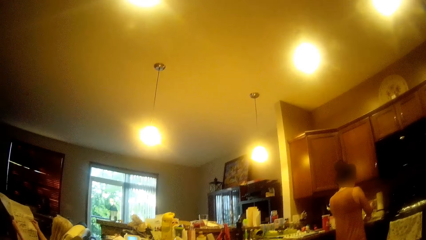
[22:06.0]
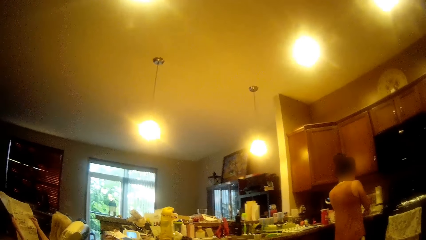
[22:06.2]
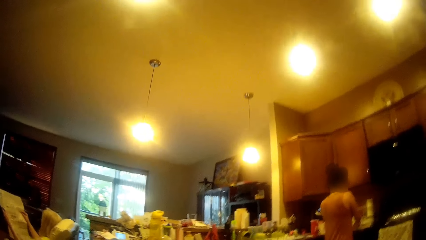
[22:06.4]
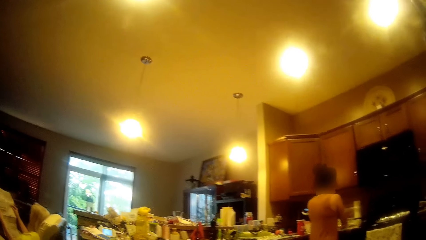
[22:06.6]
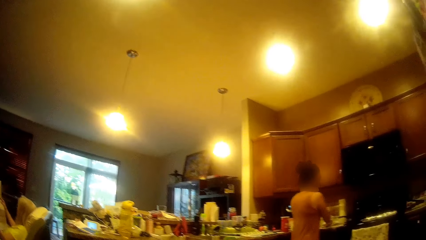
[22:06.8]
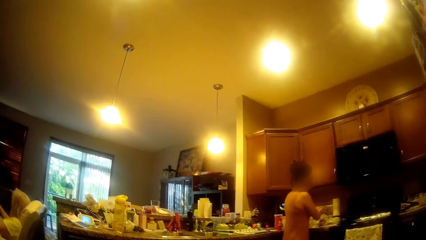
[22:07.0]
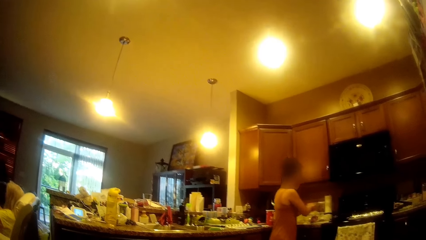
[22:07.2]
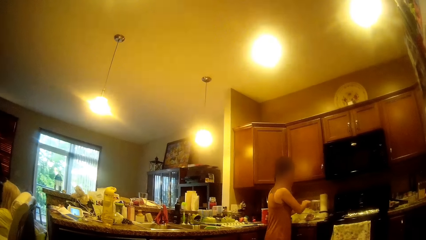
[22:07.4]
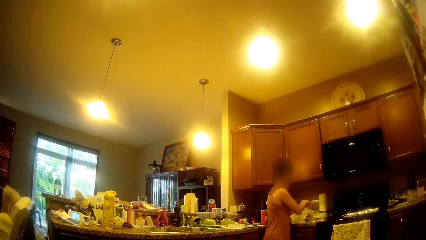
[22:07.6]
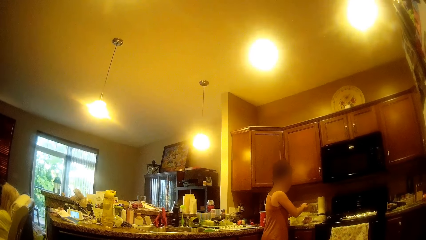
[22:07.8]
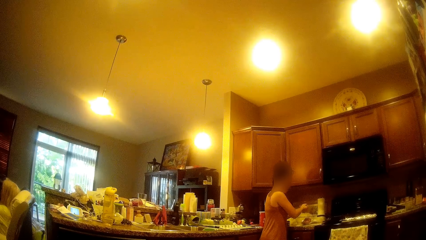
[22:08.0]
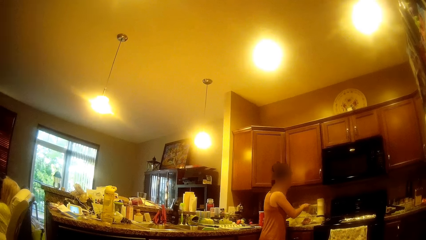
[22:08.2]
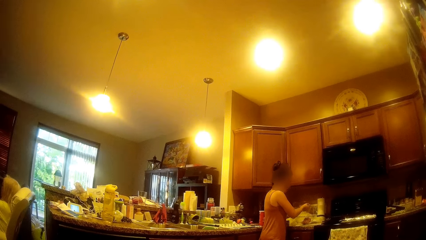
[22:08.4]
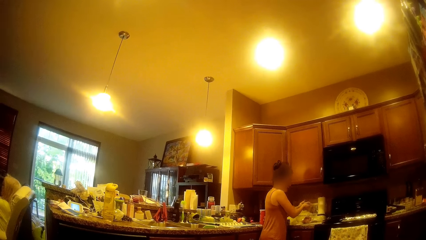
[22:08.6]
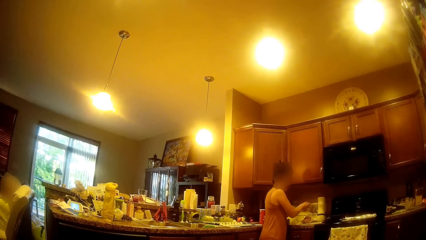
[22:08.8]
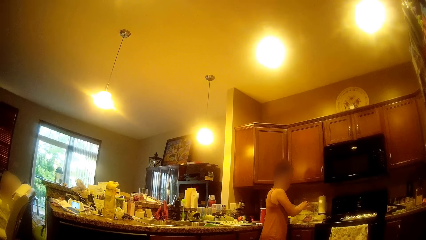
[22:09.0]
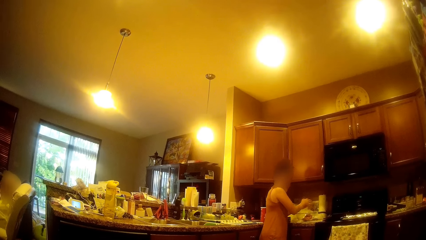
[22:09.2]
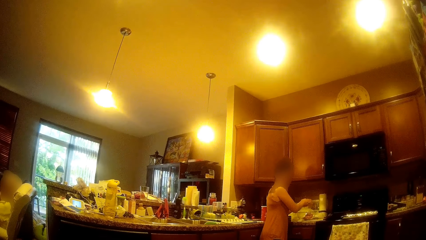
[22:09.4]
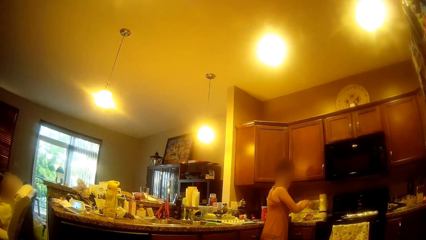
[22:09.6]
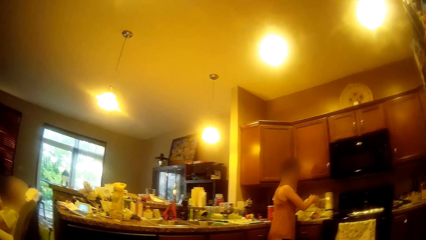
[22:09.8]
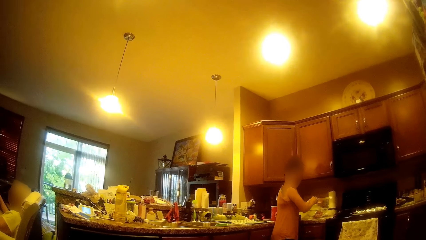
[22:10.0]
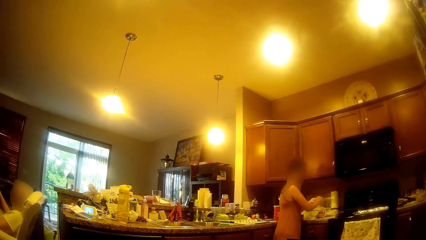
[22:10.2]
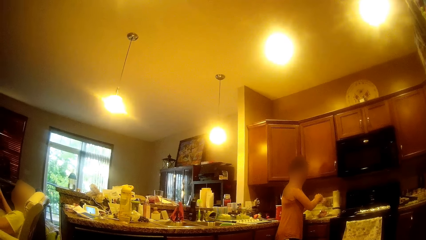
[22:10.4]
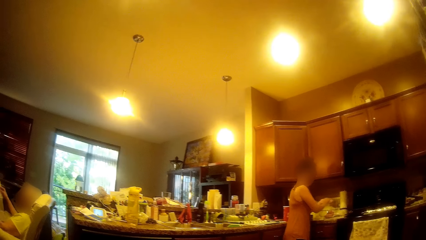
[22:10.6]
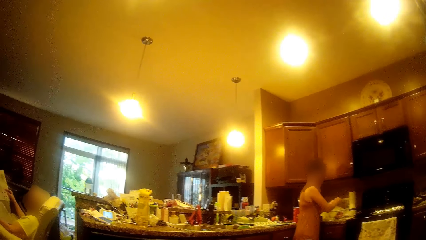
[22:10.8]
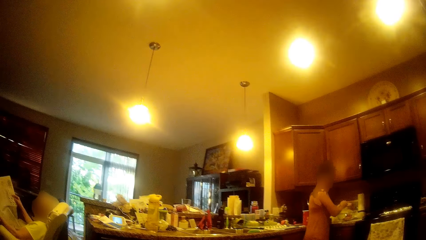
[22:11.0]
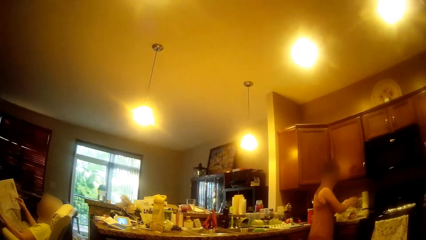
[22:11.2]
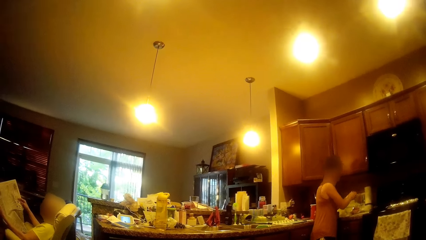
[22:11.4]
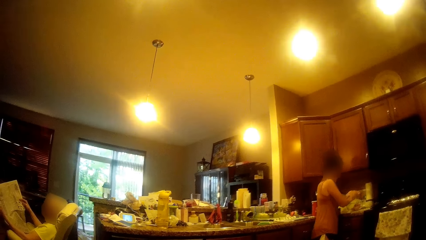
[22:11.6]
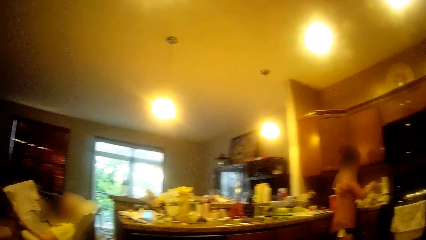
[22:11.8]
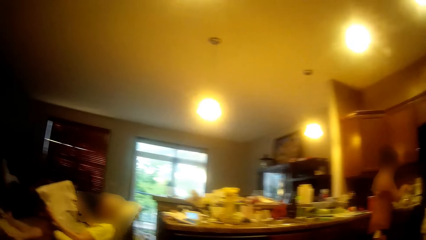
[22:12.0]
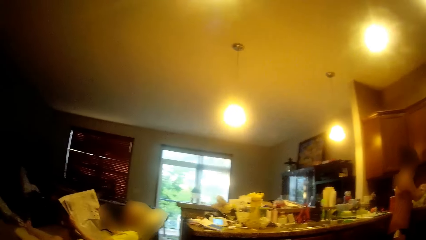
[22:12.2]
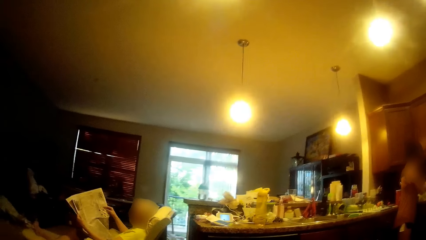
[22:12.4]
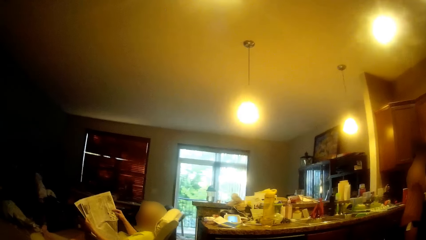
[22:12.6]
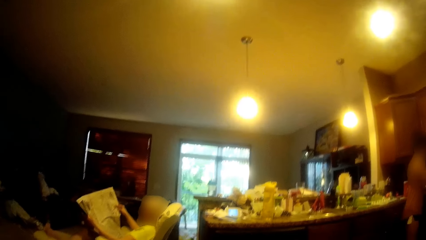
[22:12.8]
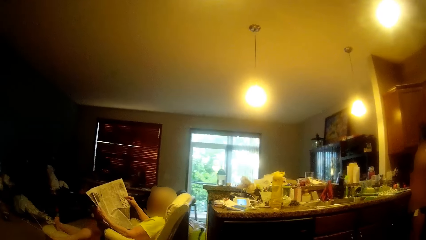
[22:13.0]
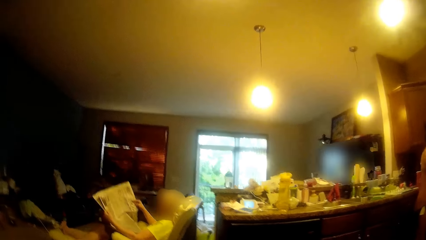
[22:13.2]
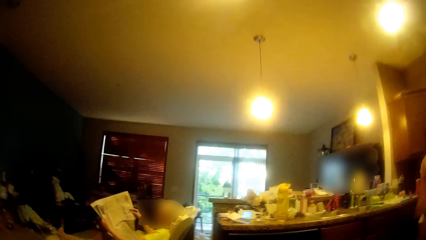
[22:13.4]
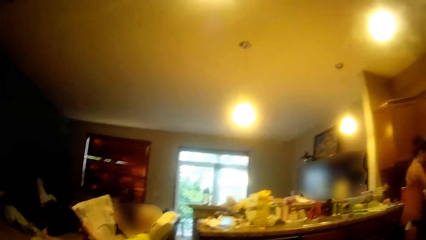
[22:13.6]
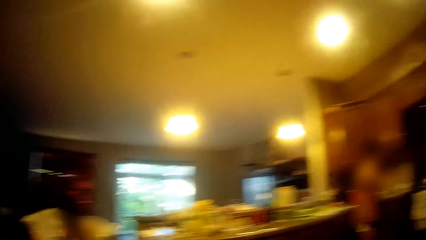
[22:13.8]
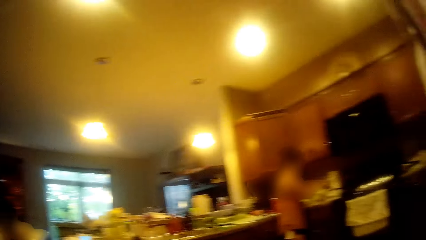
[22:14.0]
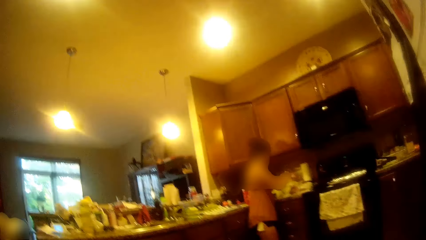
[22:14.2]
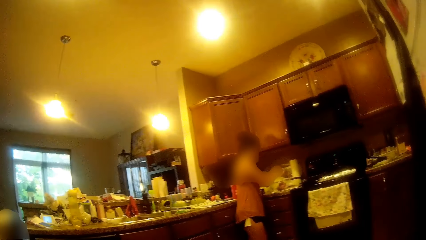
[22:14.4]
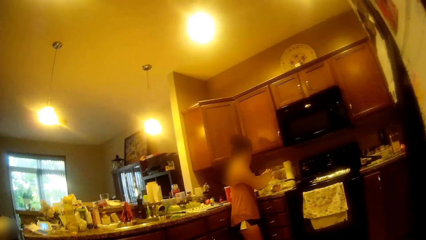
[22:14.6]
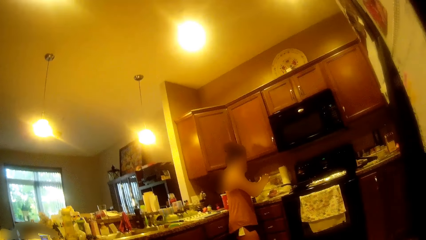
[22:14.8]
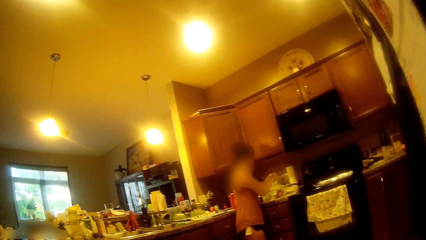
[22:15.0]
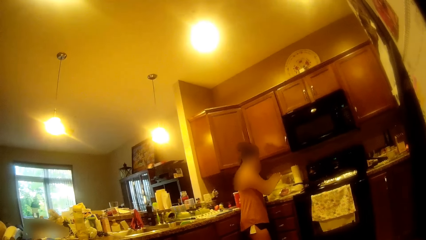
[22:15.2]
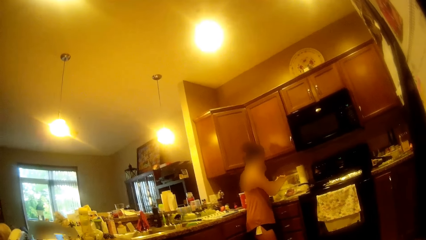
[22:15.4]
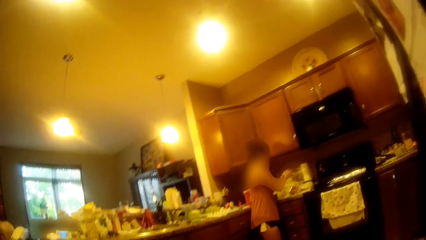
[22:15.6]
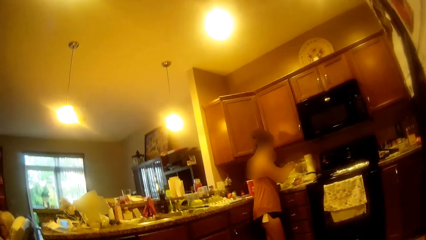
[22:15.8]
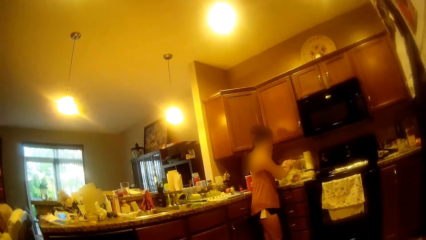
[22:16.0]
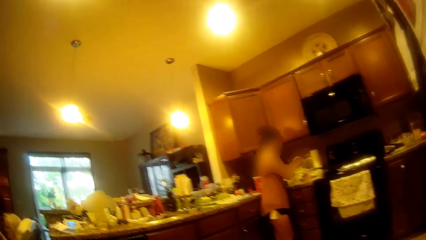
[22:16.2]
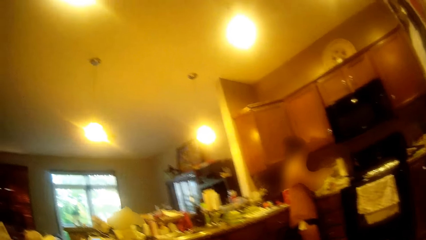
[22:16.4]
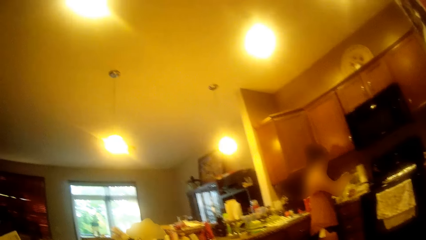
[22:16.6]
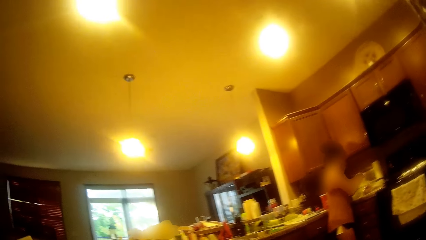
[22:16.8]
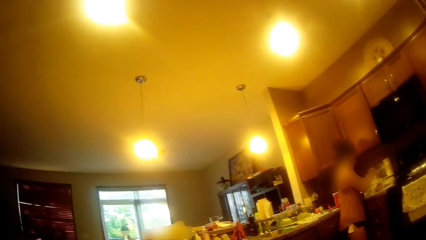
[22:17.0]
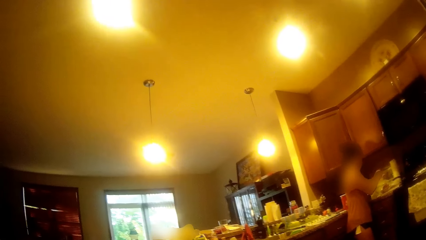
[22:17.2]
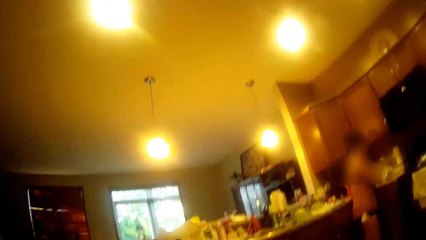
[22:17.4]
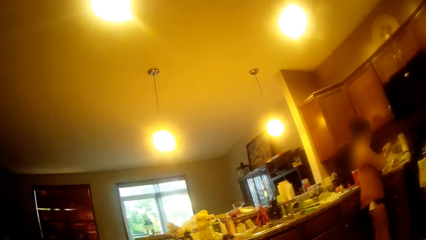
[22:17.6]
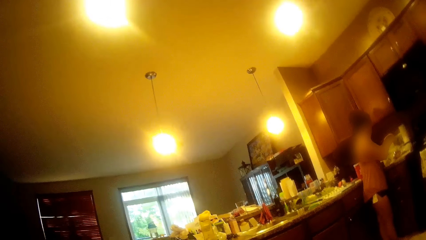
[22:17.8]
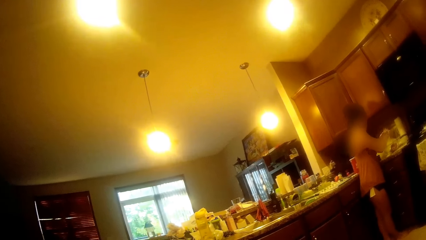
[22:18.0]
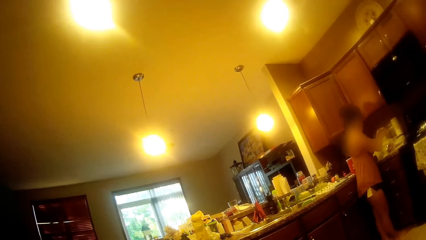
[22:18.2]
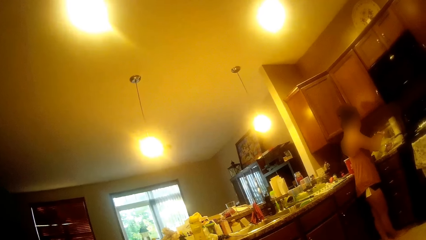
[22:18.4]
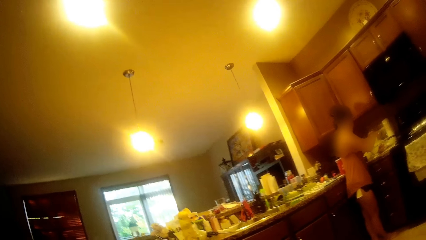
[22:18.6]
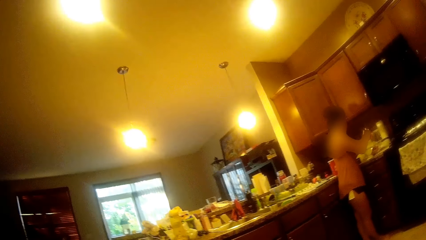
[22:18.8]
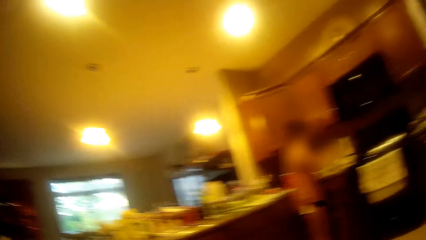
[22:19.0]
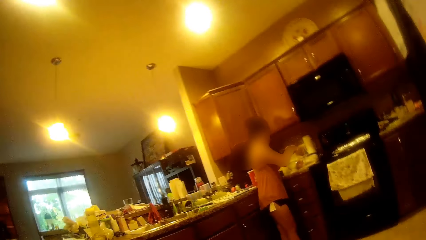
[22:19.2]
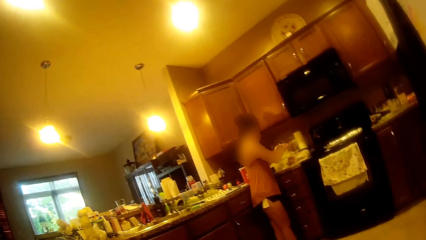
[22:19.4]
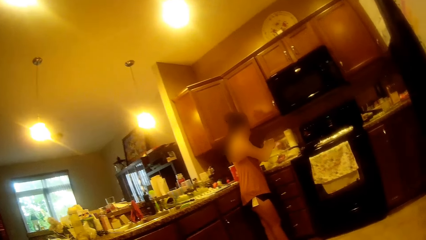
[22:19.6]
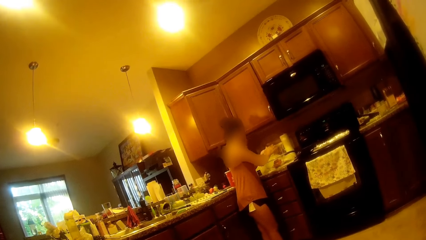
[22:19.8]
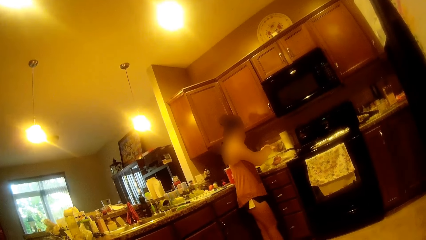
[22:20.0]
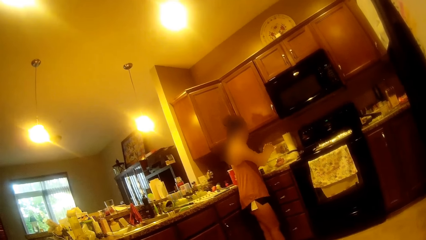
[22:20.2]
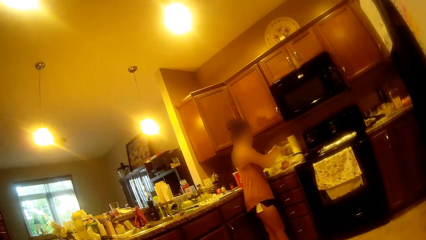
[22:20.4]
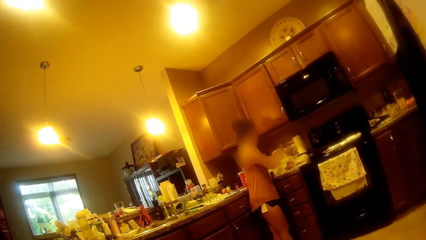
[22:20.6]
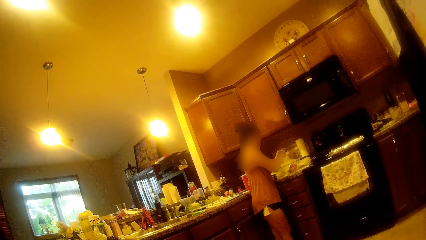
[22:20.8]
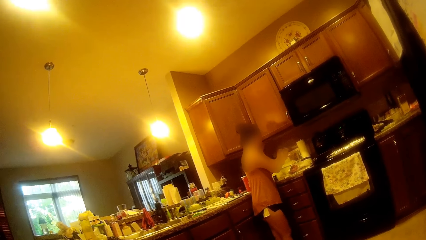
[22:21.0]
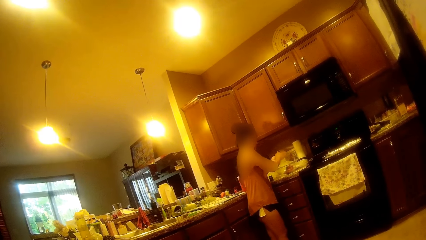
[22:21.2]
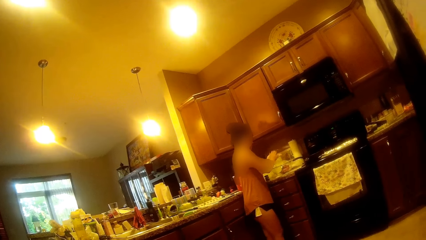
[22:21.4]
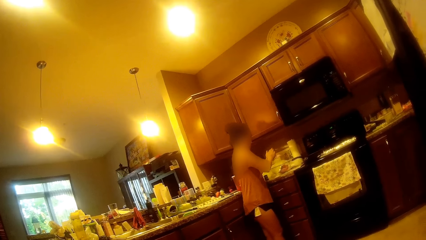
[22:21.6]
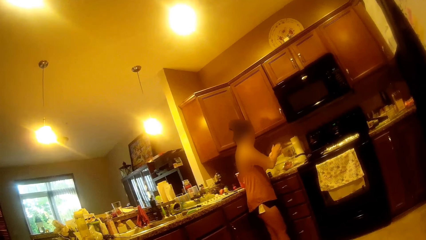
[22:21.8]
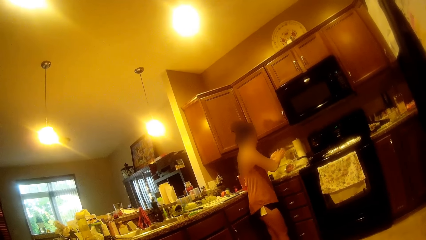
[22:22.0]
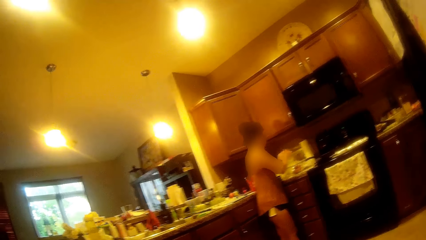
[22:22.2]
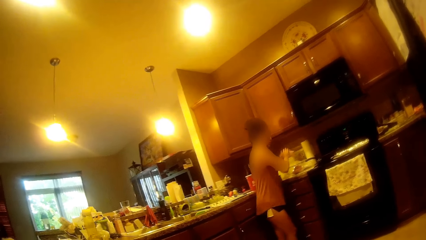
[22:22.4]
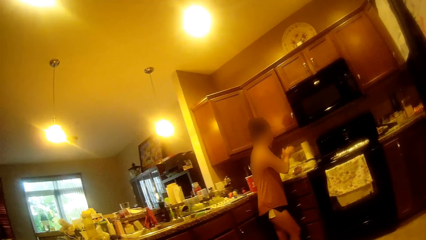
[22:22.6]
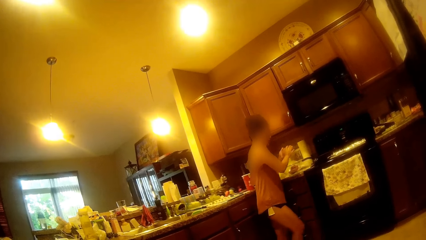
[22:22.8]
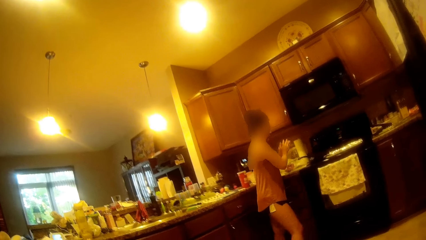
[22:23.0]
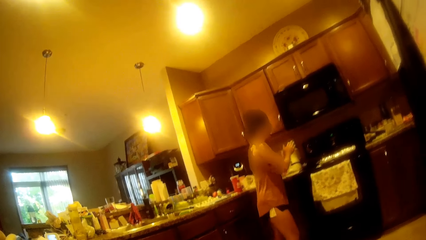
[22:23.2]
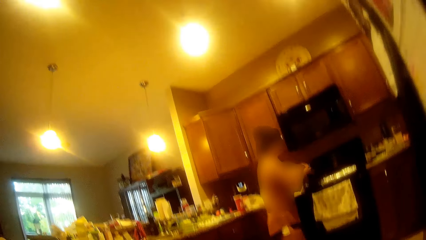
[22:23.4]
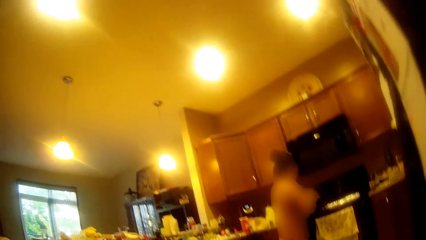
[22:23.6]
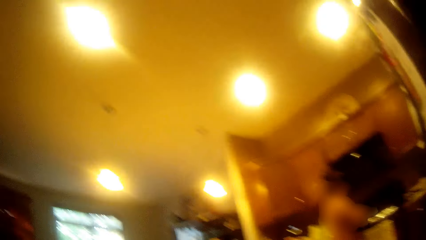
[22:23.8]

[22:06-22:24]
The girl rolls the piece of the ground beef or dough with both hands. The girl rubs the dough in her hands.
